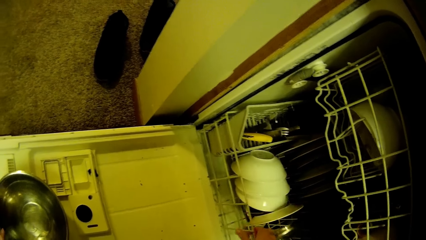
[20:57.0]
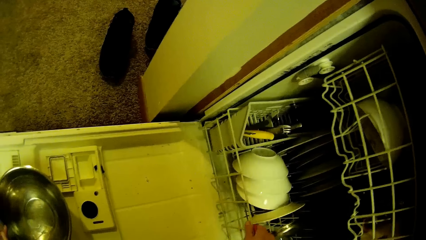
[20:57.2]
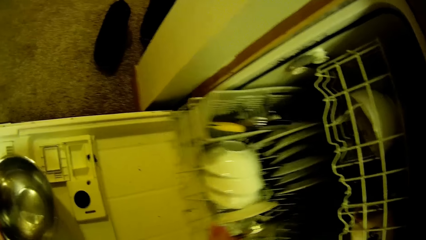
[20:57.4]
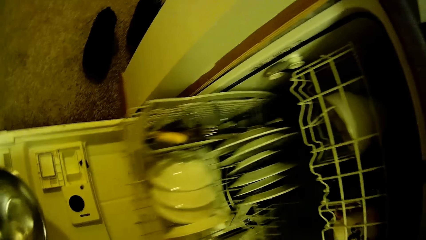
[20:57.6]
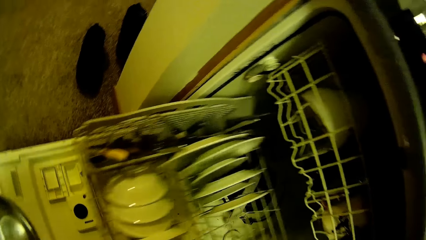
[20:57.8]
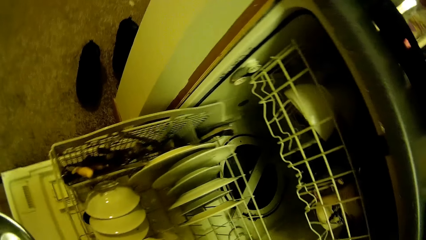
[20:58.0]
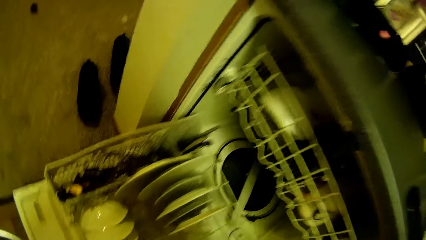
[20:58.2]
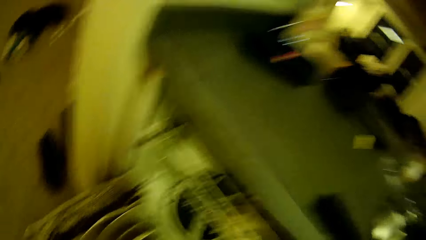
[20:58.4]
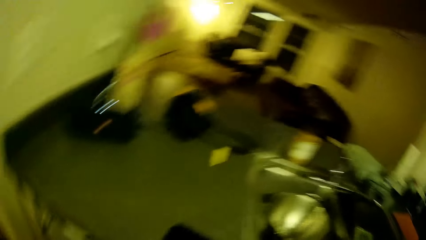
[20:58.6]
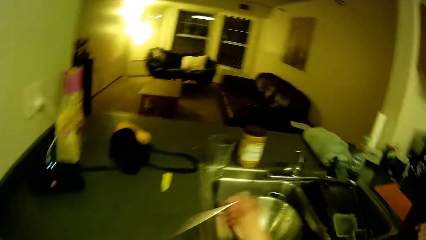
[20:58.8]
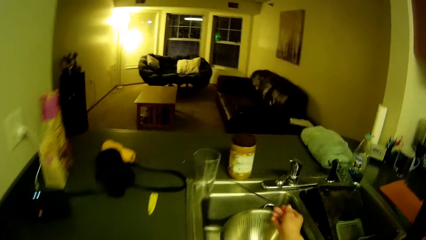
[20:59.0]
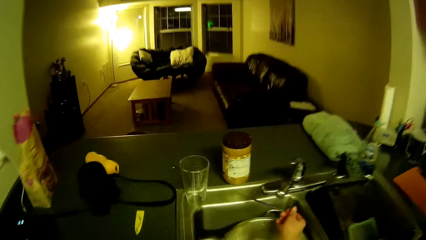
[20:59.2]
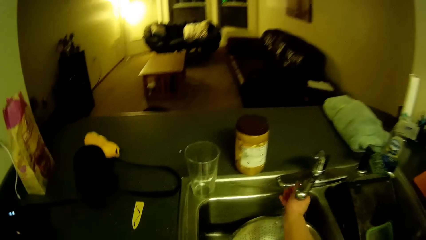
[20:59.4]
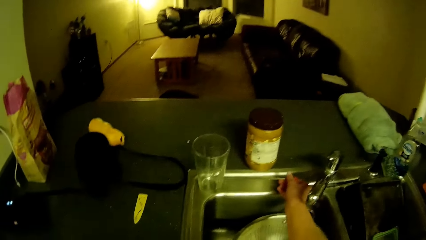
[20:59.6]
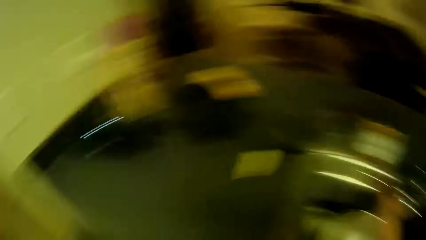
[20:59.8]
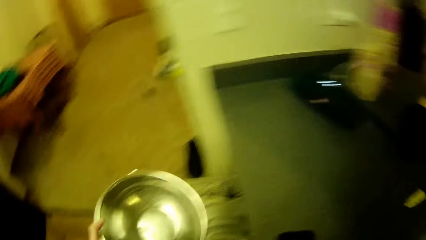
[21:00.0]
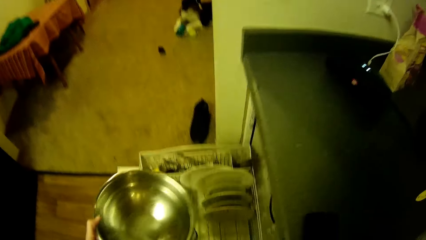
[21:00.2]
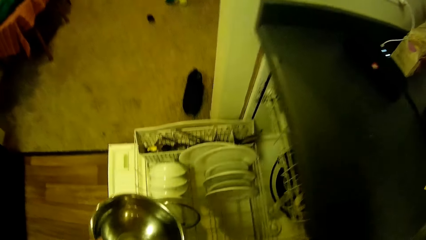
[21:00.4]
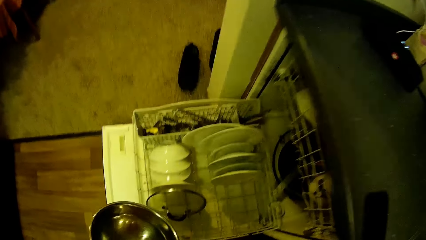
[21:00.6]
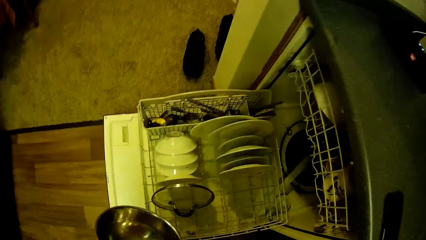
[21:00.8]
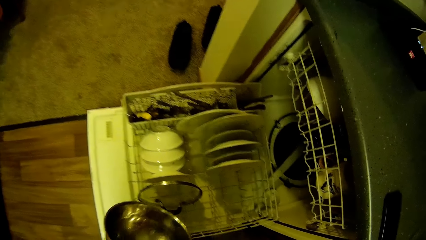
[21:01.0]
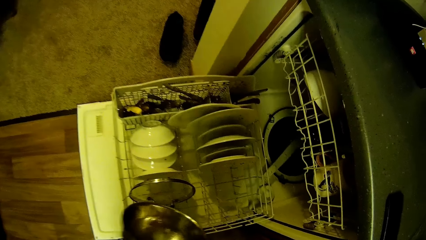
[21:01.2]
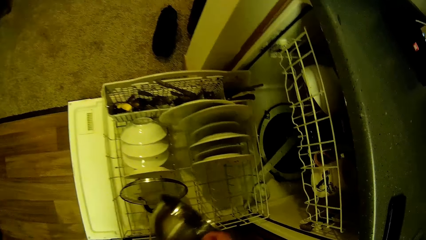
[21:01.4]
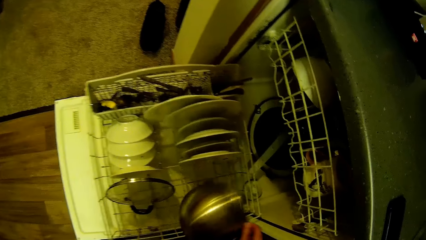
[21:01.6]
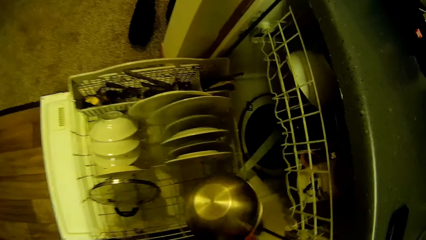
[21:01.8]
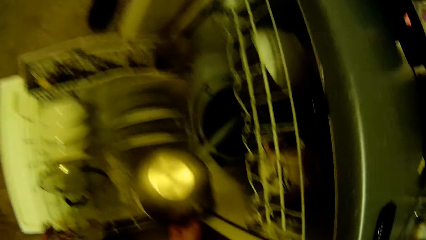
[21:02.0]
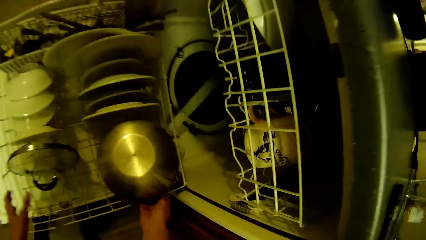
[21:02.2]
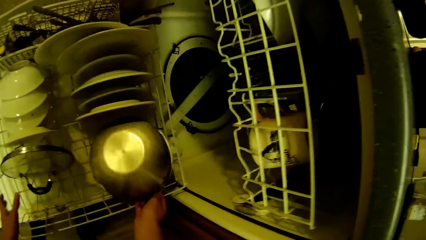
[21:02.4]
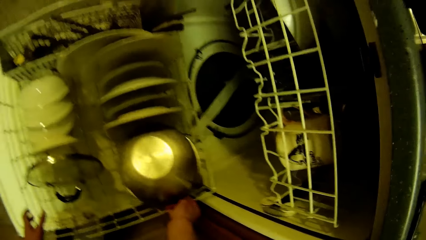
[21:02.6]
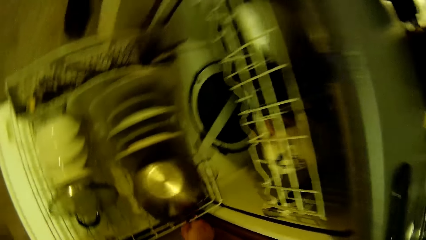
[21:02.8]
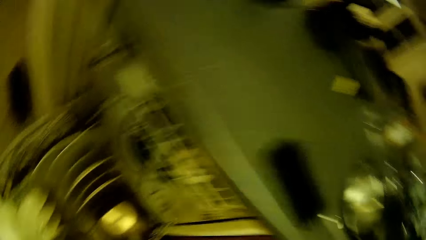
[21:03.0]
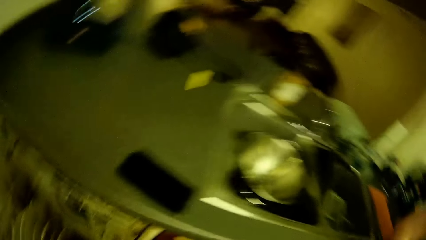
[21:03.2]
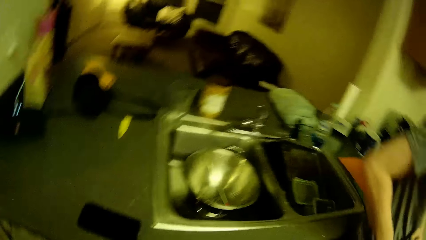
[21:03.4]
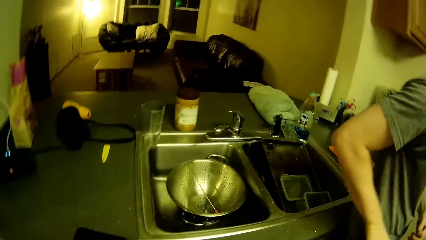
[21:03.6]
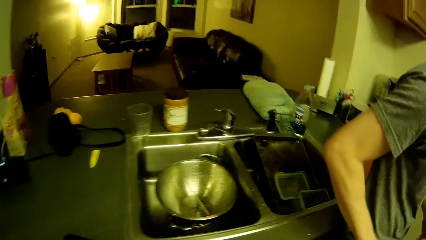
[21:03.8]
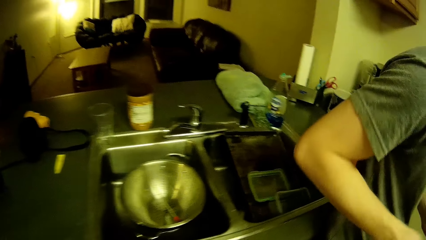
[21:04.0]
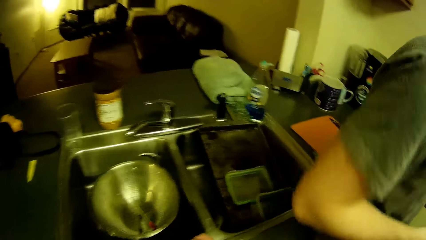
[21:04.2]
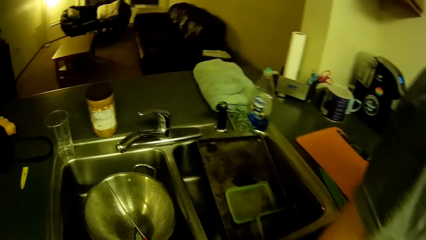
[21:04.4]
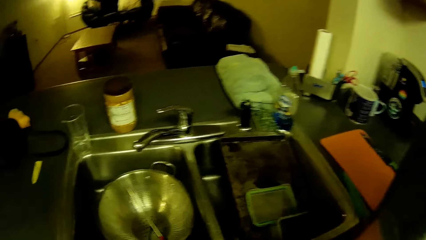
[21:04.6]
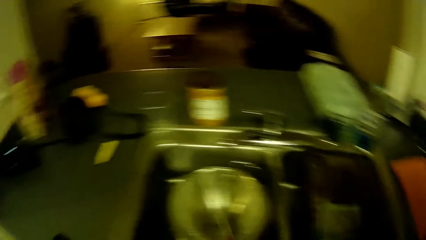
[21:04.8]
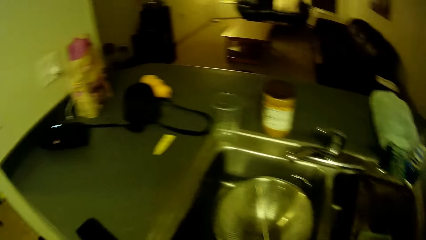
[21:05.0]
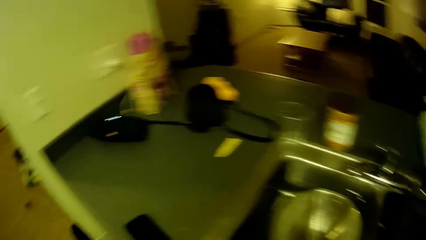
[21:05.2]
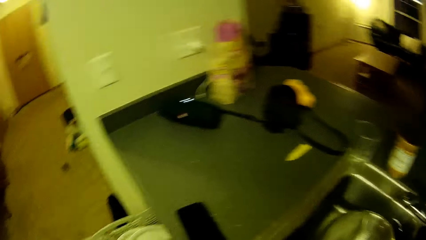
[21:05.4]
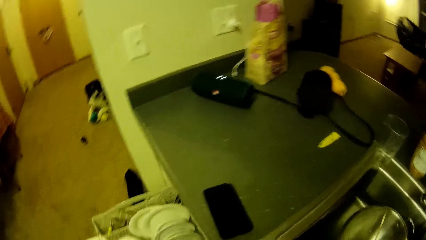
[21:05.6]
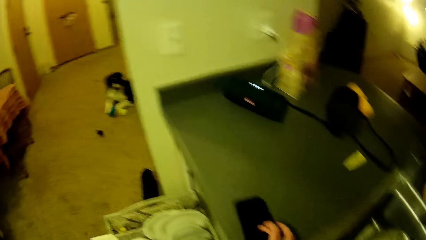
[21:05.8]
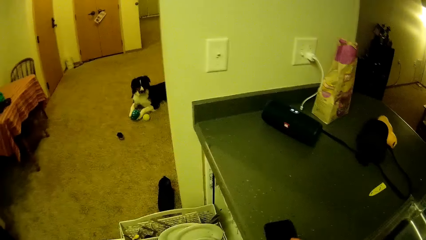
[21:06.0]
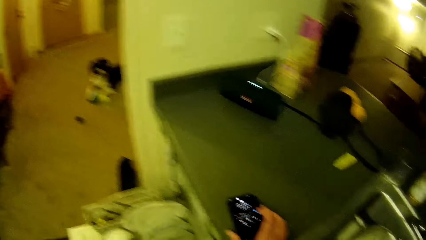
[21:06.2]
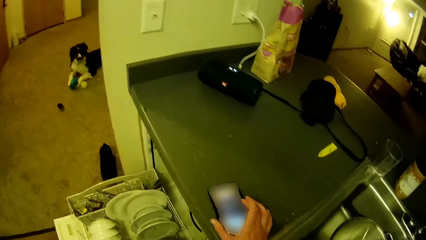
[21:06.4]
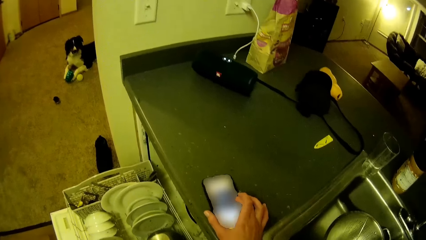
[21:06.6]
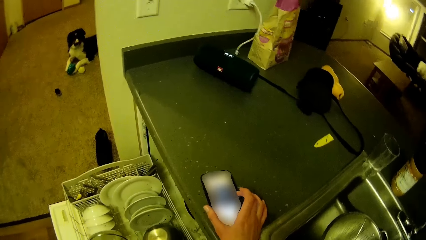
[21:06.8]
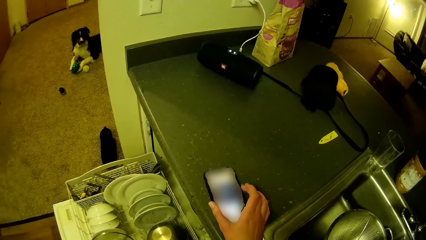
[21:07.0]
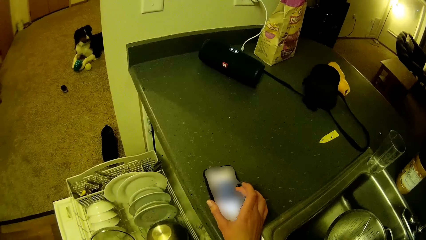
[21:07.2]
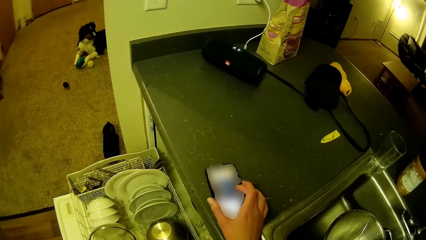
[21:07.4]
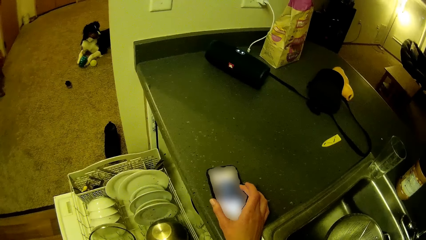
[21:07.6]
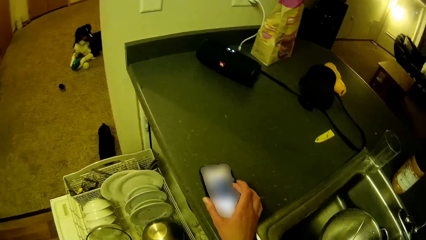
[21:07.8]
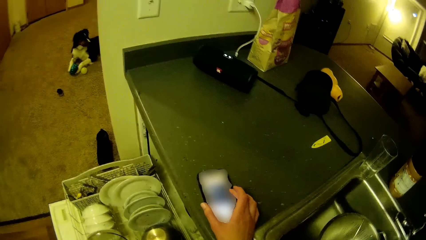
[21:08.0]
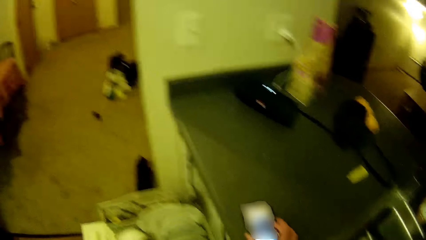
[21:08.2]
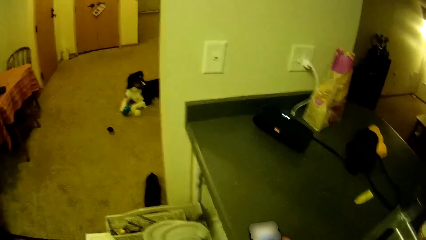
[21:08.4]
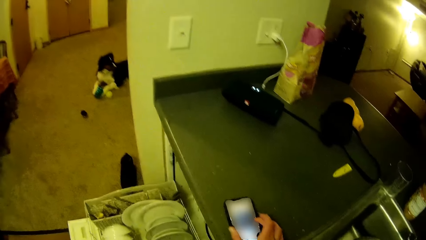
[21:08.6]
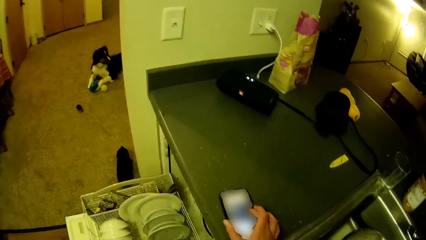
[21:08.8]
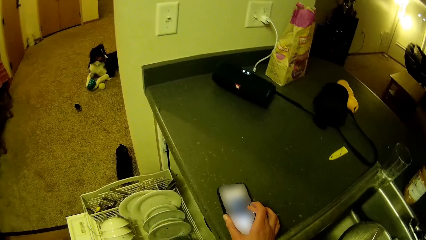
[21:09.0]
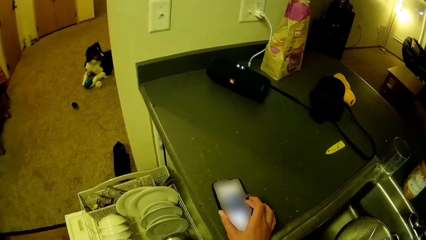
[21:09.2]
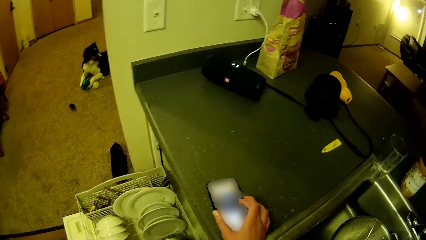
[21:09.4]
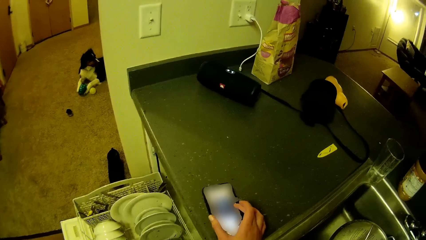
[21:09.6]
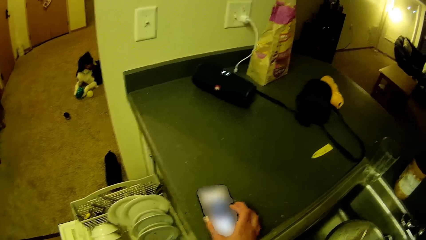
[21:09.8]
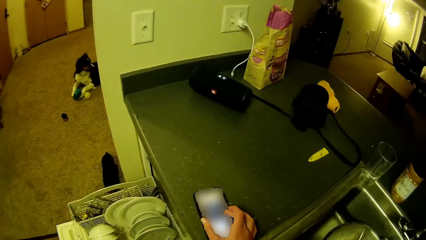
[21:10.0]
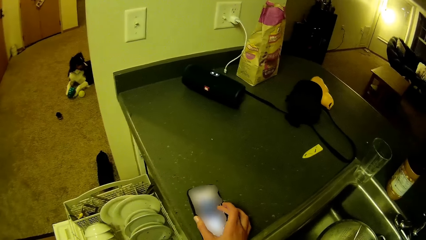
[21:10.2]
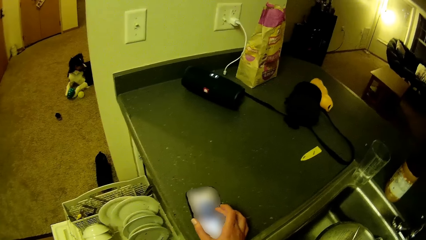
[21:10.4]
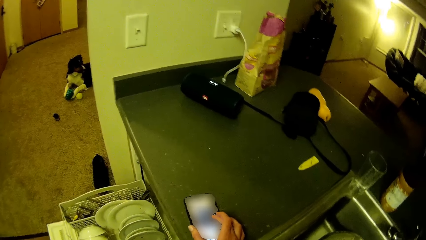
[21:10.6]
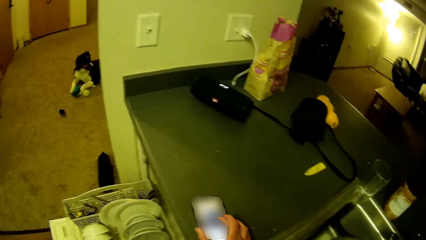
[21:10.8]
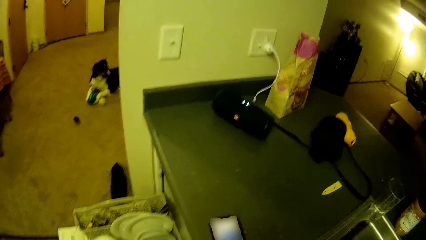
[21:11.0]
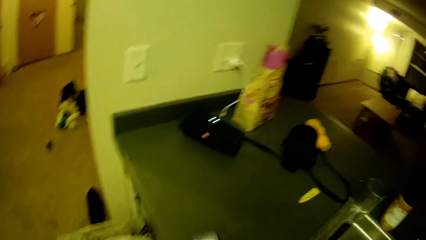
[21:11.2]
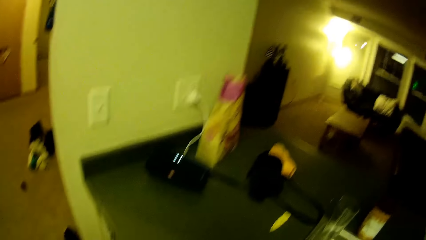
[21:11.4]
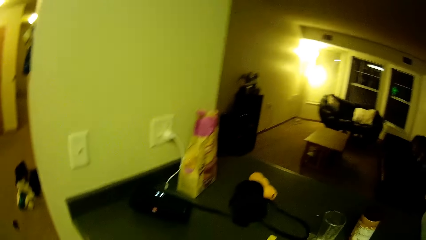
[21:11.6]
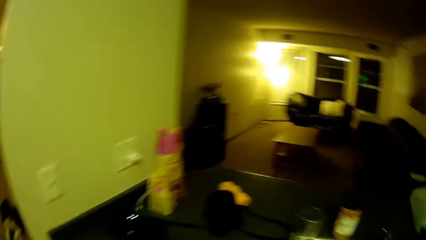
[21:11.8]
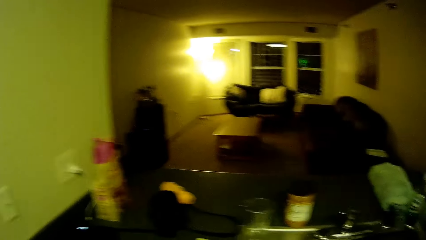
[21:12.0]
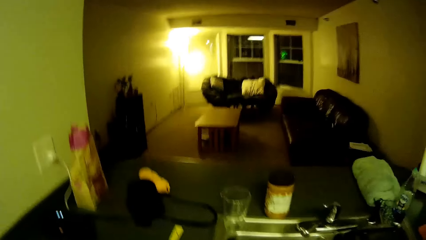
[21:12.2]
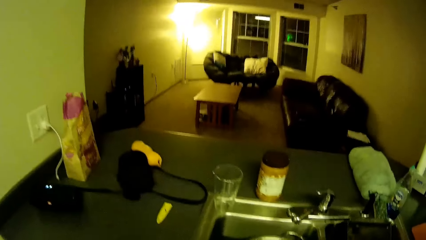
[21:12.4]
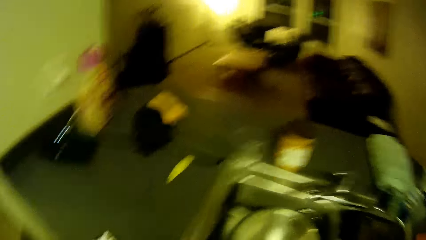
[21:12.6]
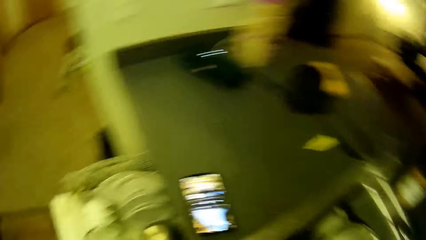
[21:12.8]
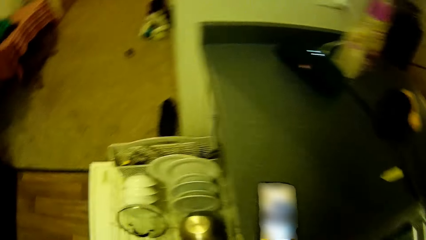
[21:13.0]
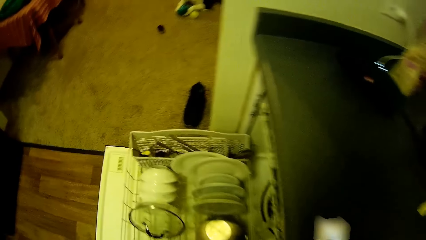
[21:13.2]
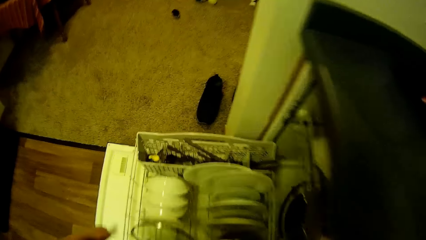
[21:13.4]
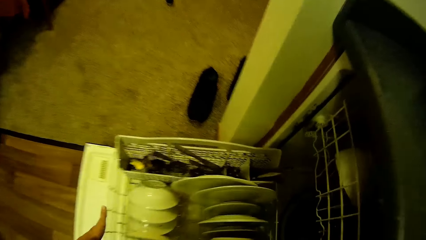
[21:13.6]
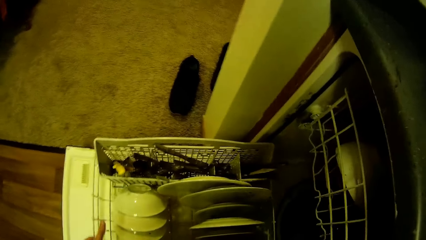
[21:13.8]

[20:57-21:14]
The camera wearer pulls out the utensil rack with her right hand. She drops the metallic object in a sink. She puts the bowl into the dishwasher, in the utensil rack. She operates the phone on the slab with her right hand. She pushes the rack back into the dishwasher with her left hand.
